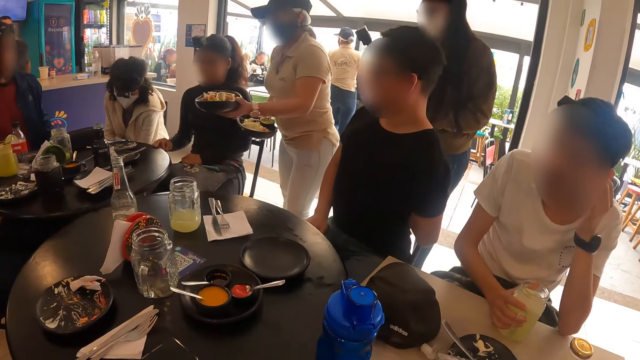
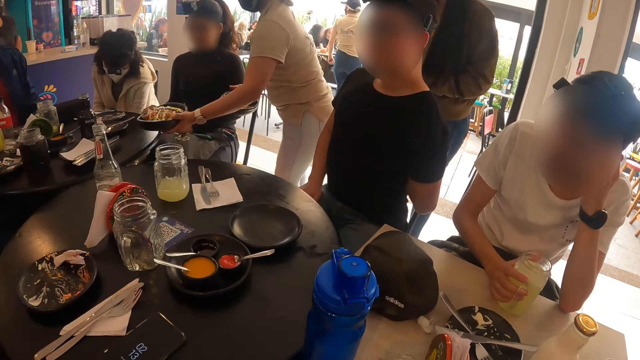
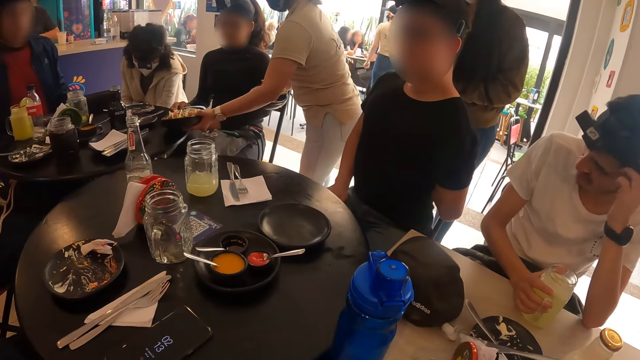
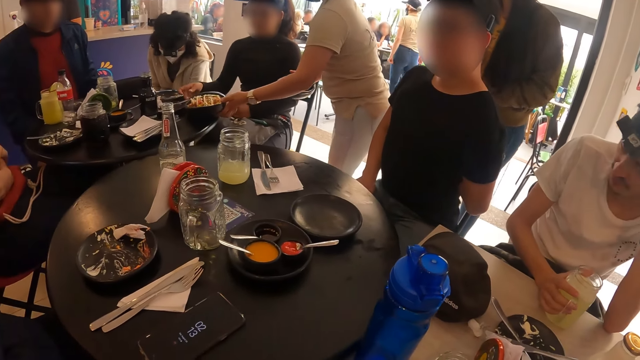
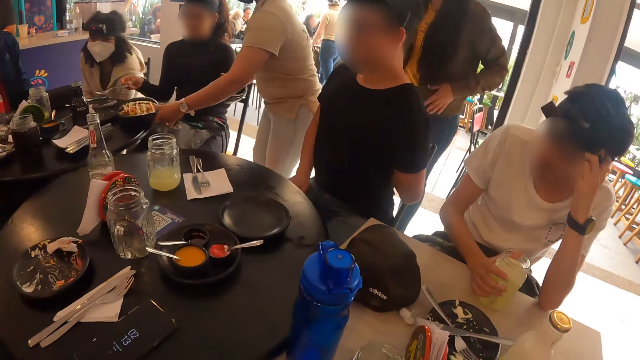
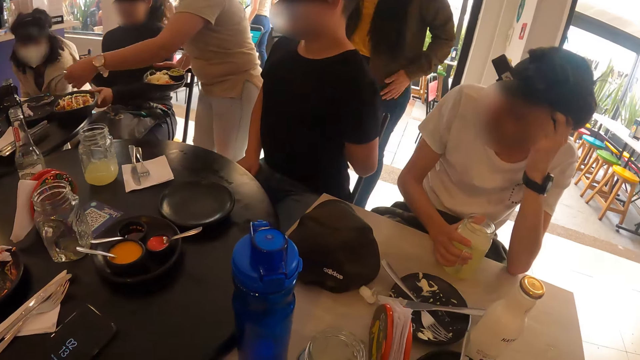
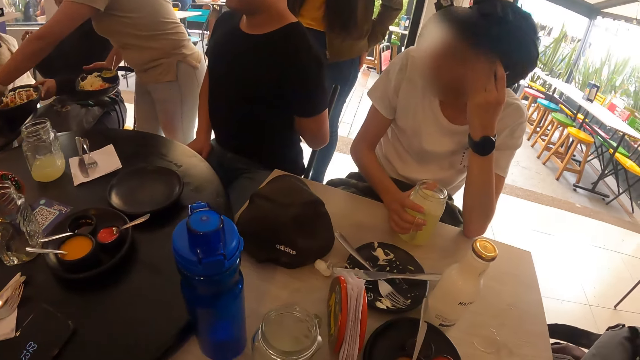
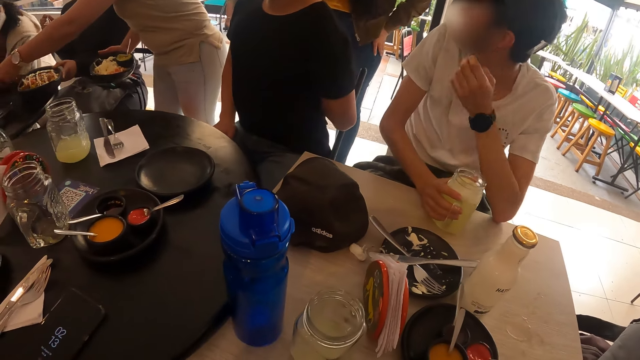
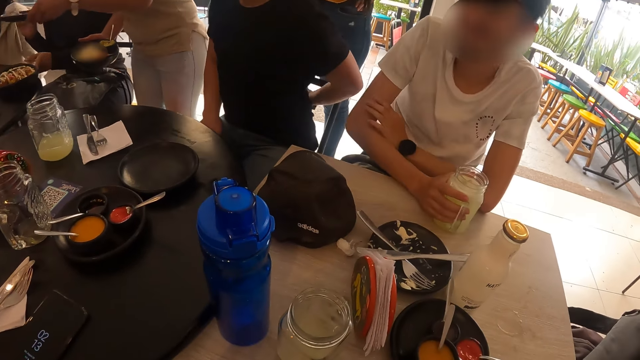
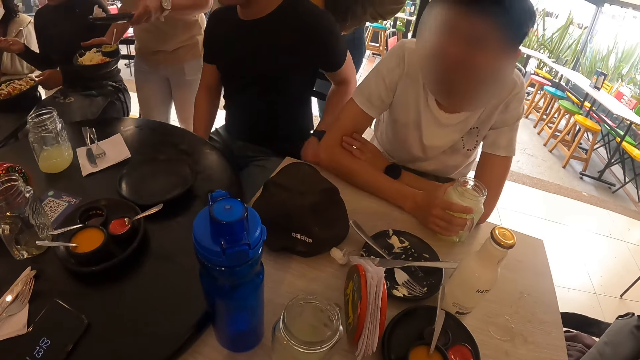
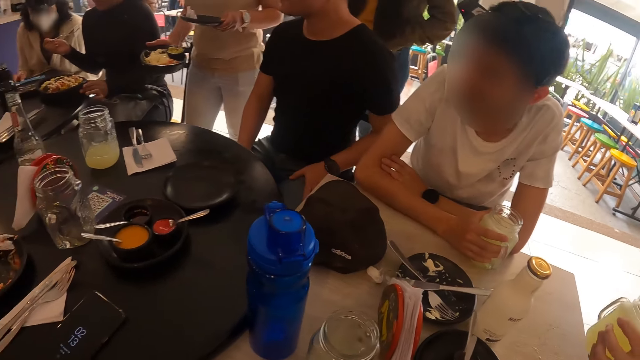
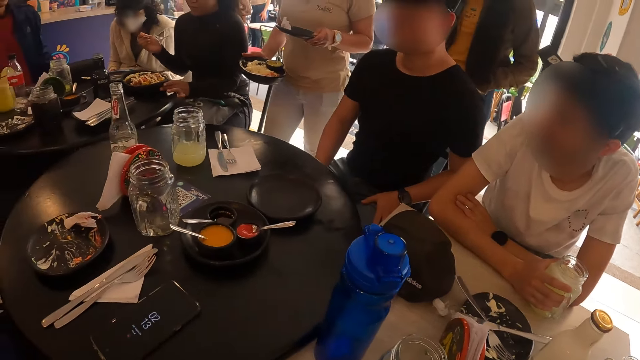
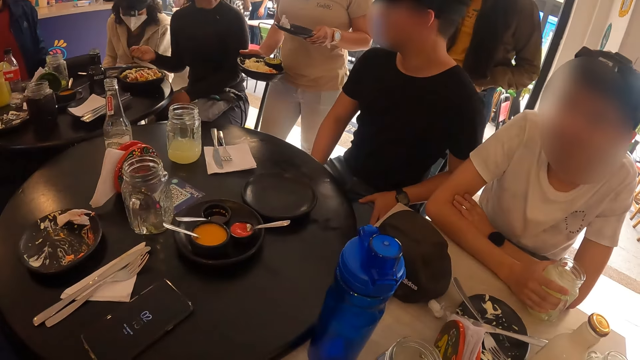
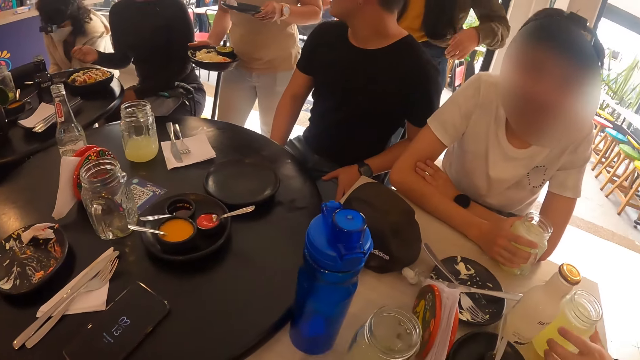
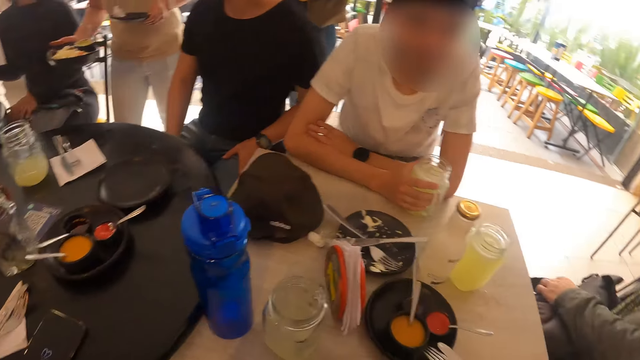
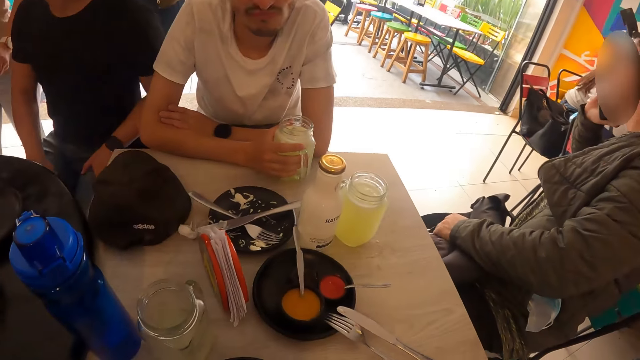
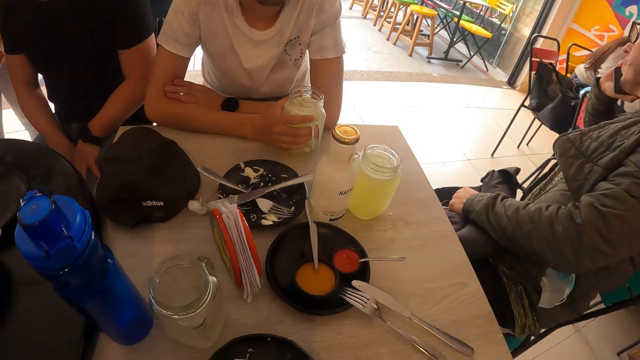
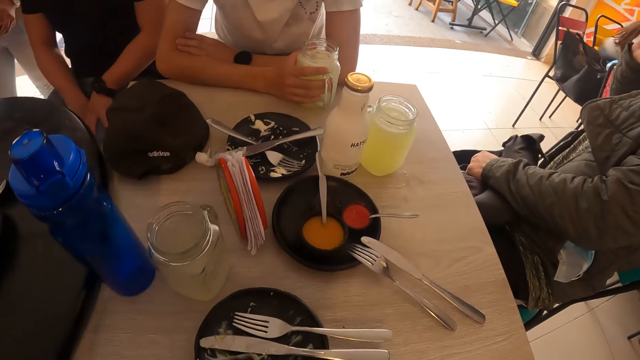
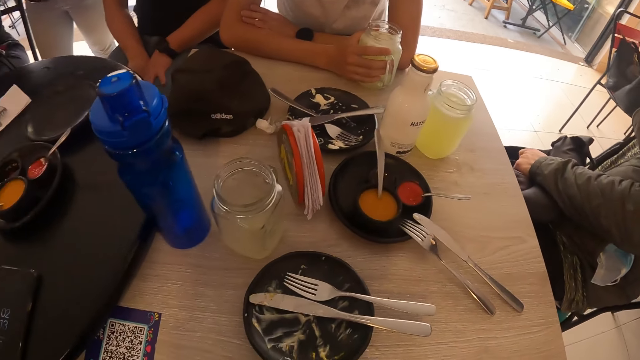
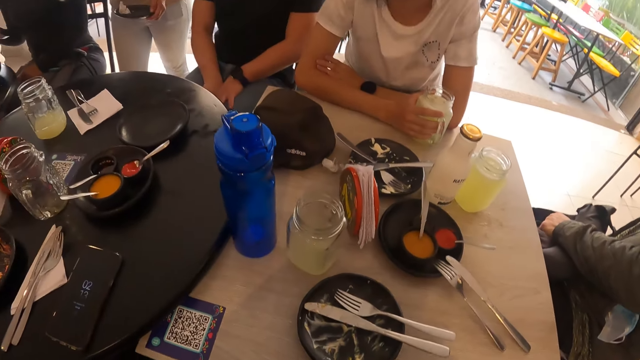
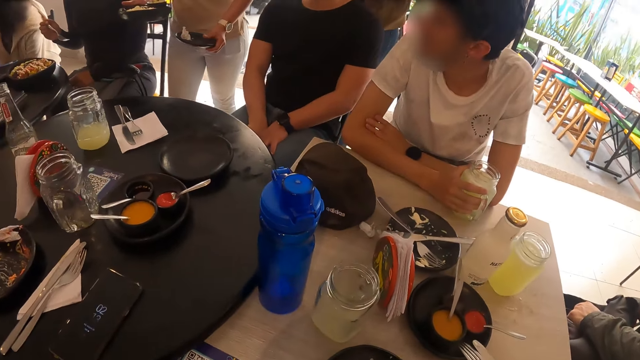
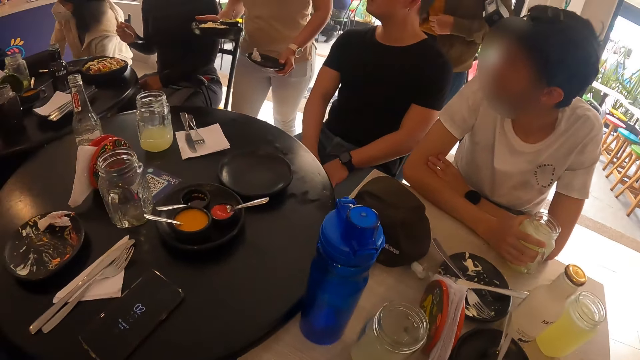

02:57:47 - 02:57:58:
The camera wearer looks around. The waiter places the plate of tacos in her left hand on the table. The second woman takes a fork from a plate on the table with her right hand. The camera wearer looks around. The waiter holds a plate with her left hand. The man places a cup of lemonade on the table with his left hand.

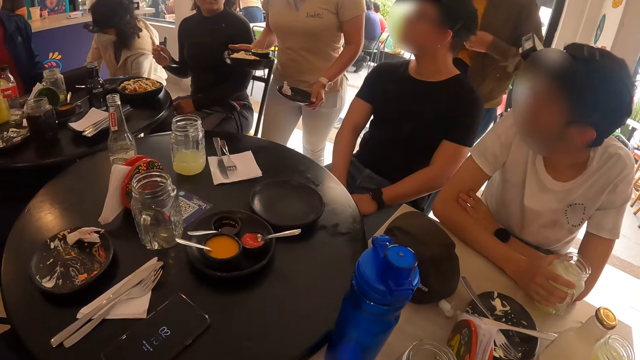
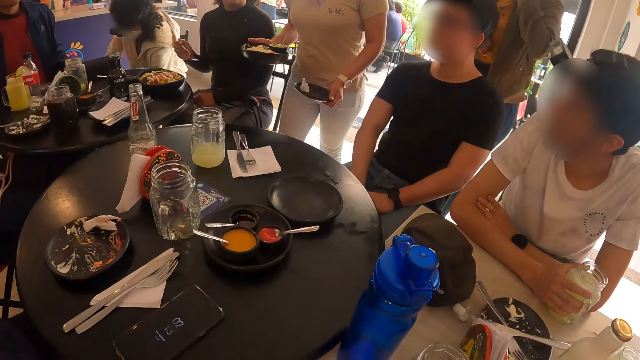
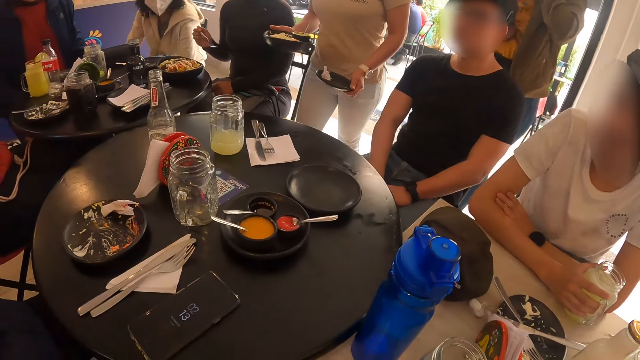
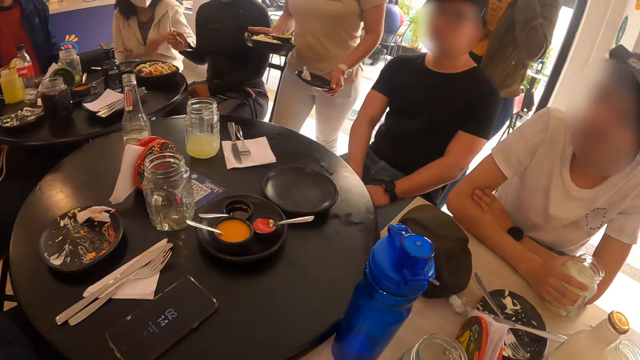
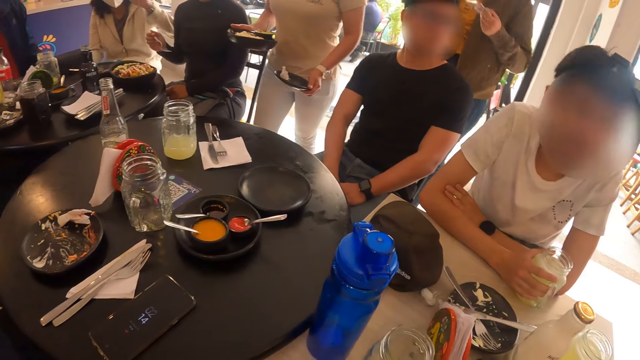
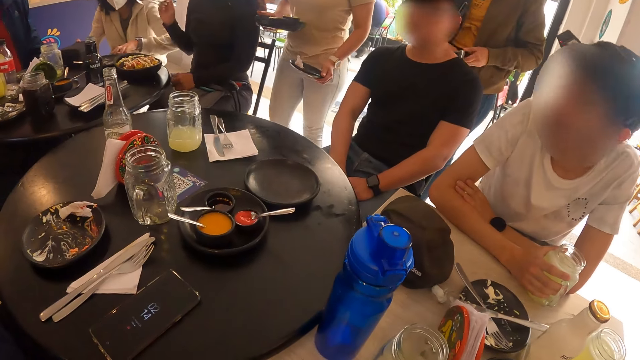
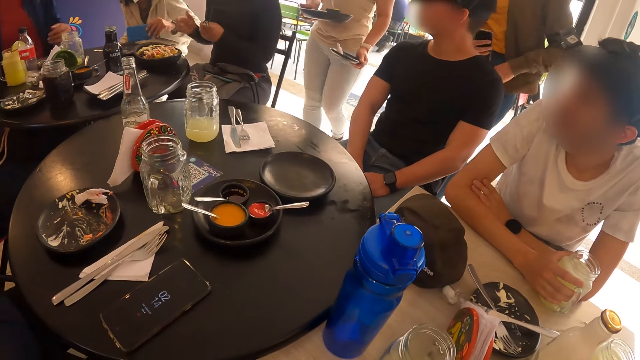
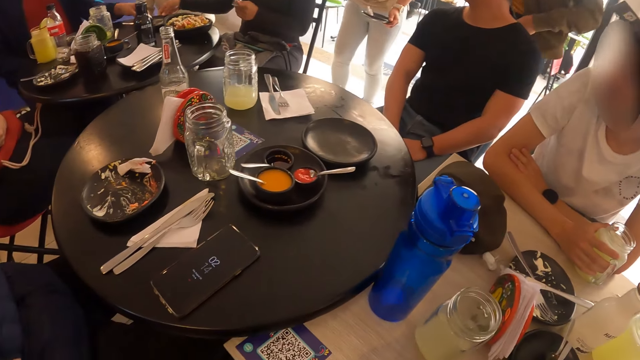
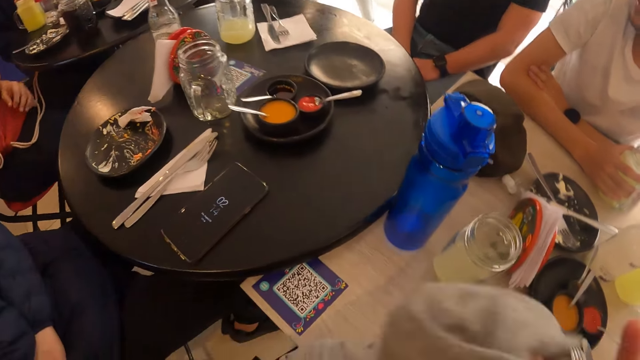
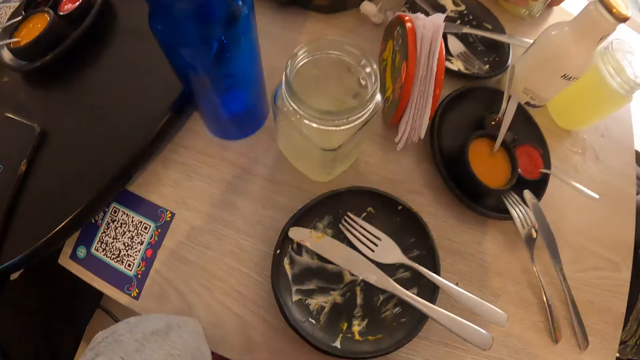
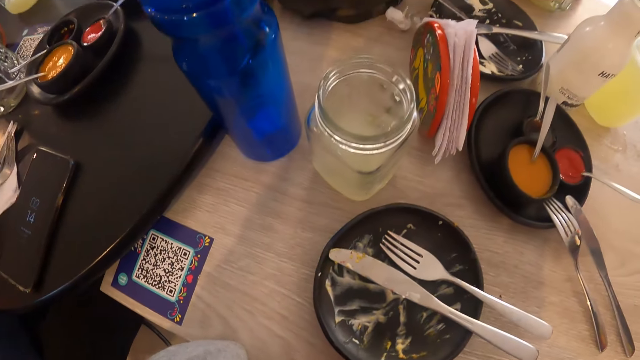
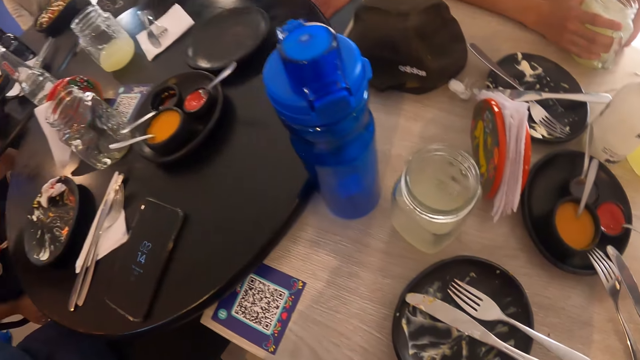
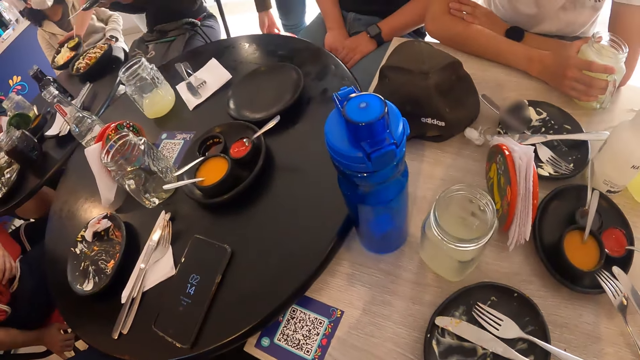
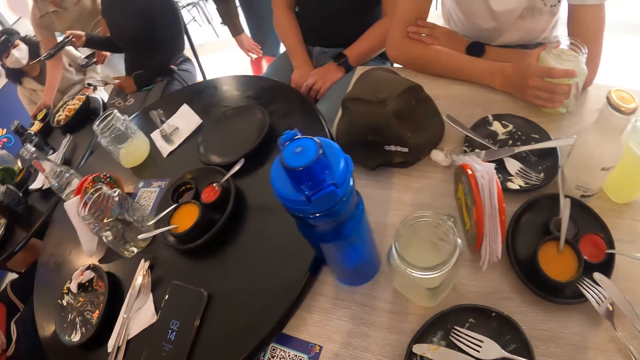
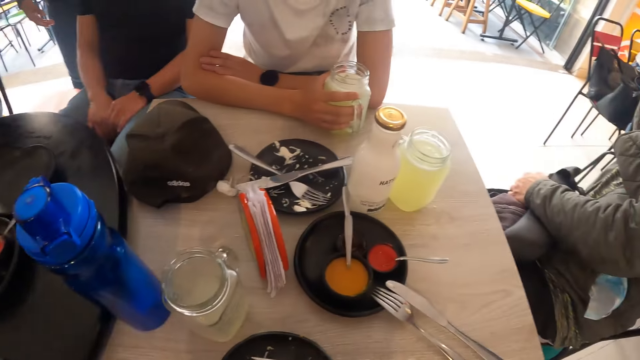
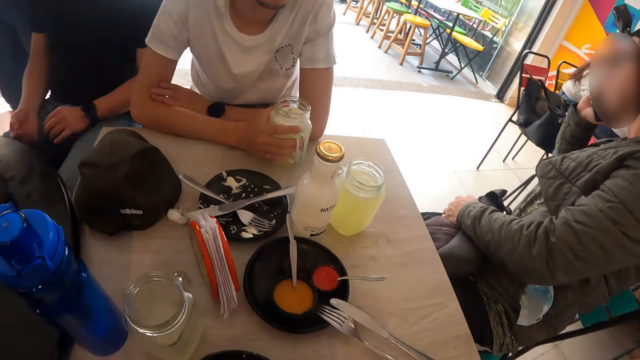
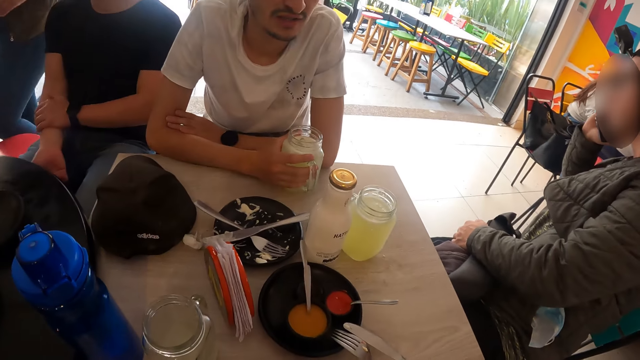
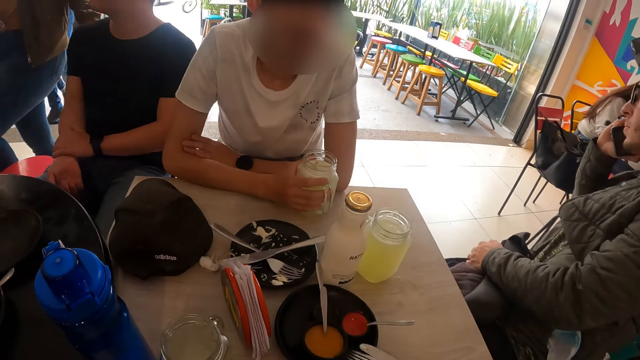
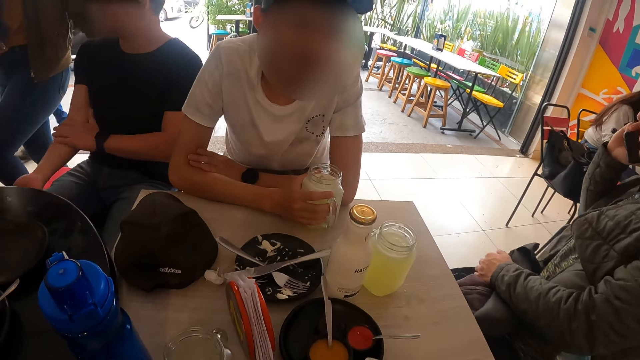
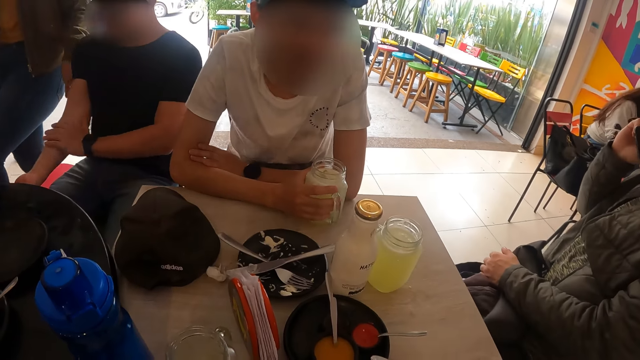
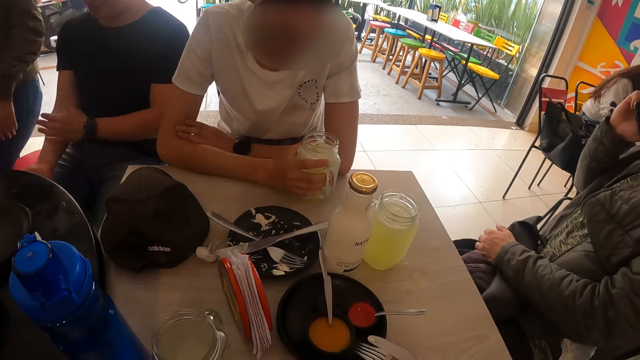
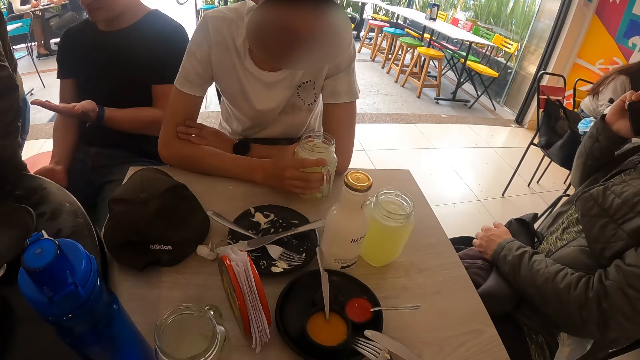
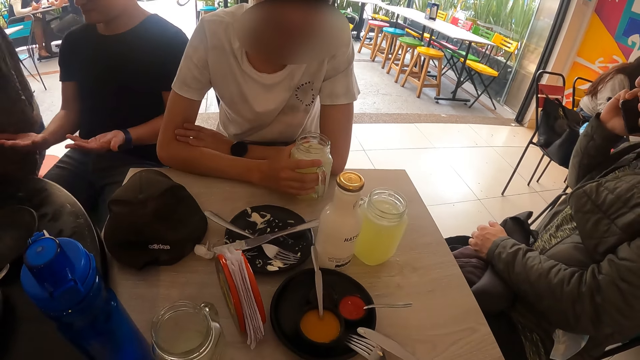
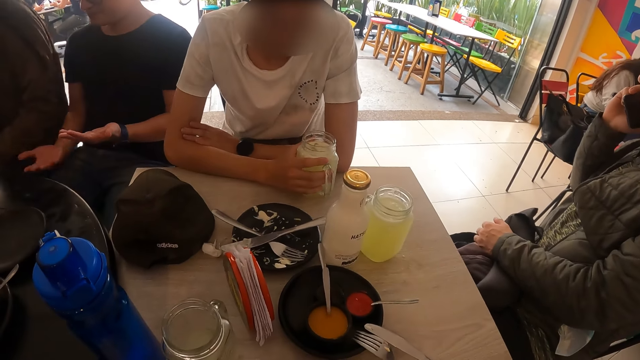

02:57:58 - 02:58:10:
The second woman transfers the fork from her right hand to her left hand. A third woman takes a phone from the table with her left hand. The second woman takes a plate from the table with her right hand. The waiter places the plate of tacos in her right hand on the table. A man rubs his hands. The first woman sits on the stool.
